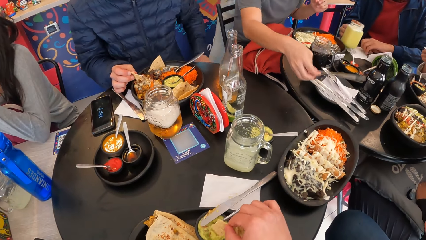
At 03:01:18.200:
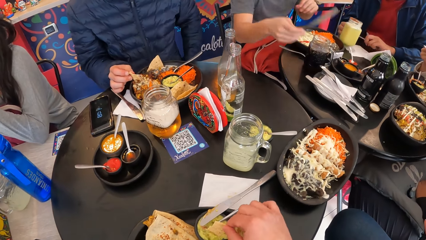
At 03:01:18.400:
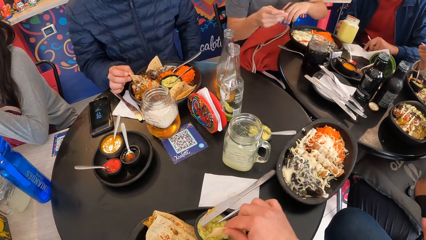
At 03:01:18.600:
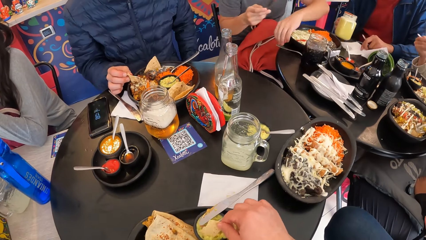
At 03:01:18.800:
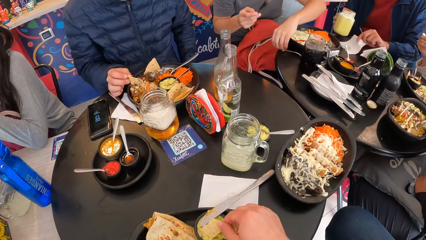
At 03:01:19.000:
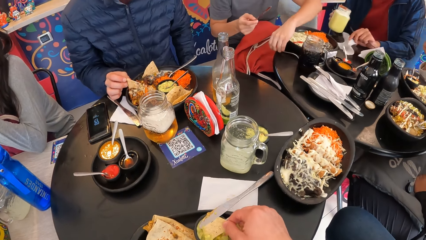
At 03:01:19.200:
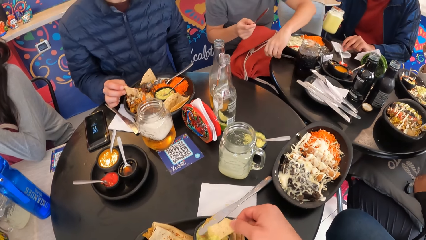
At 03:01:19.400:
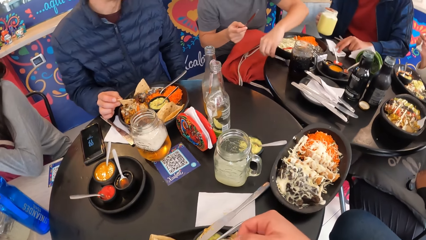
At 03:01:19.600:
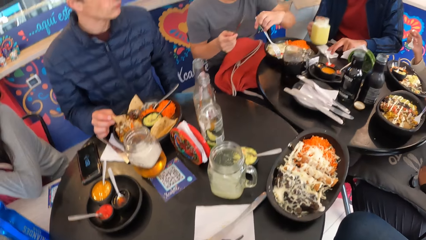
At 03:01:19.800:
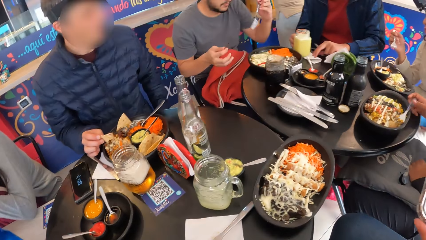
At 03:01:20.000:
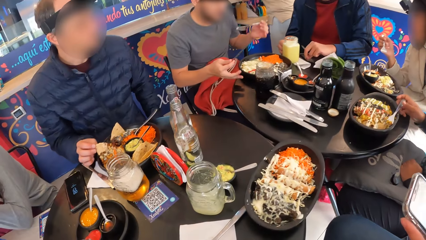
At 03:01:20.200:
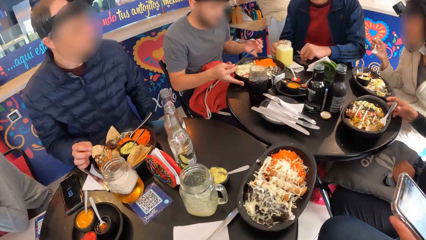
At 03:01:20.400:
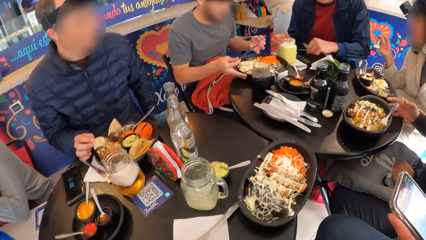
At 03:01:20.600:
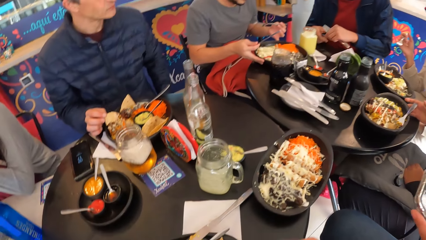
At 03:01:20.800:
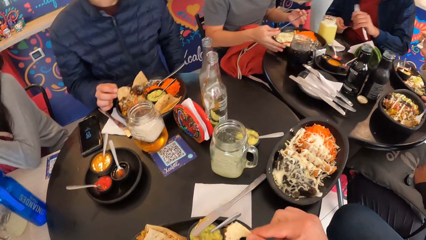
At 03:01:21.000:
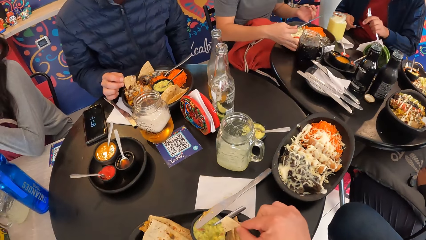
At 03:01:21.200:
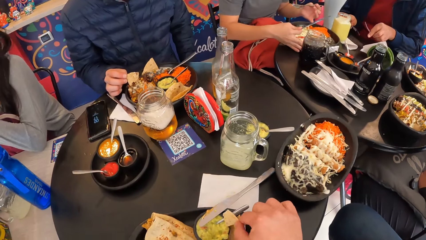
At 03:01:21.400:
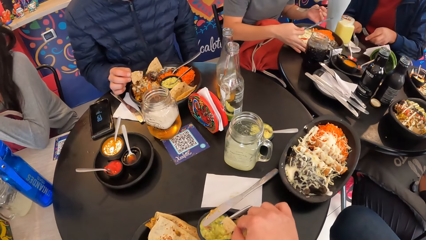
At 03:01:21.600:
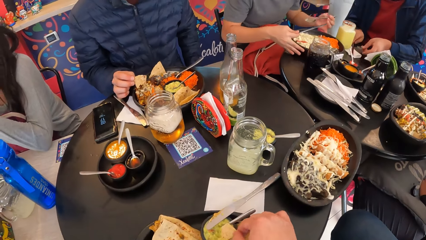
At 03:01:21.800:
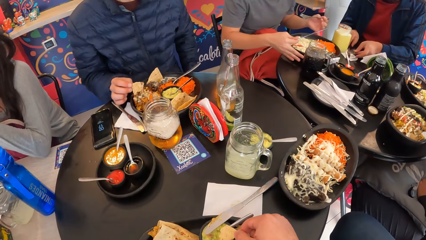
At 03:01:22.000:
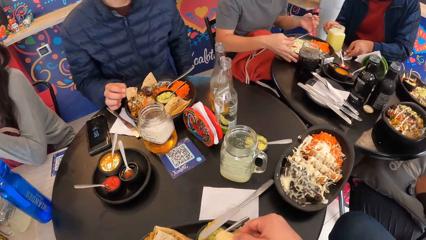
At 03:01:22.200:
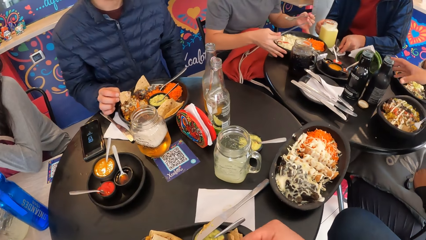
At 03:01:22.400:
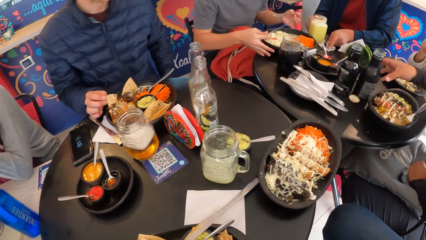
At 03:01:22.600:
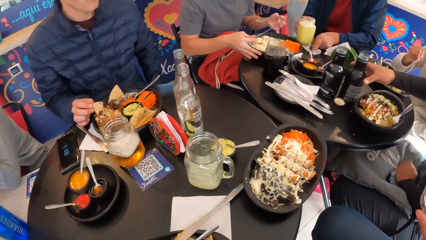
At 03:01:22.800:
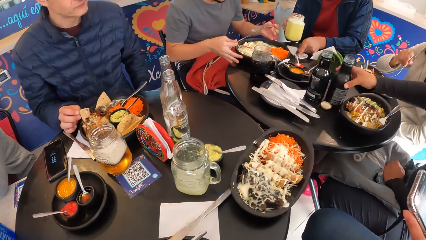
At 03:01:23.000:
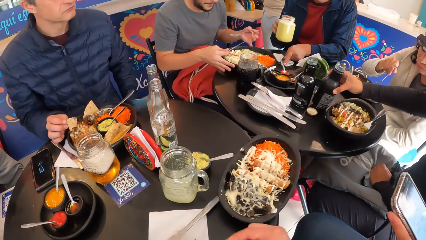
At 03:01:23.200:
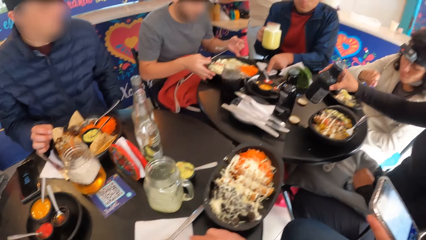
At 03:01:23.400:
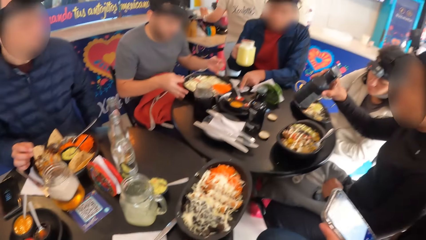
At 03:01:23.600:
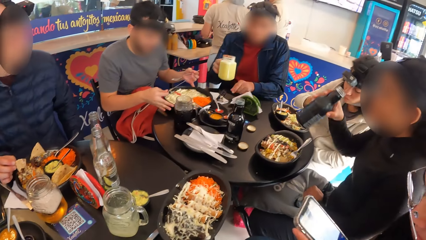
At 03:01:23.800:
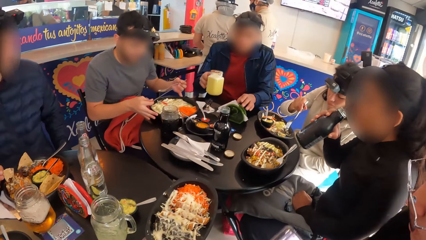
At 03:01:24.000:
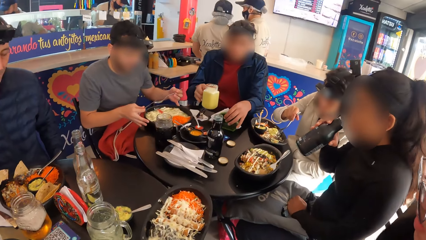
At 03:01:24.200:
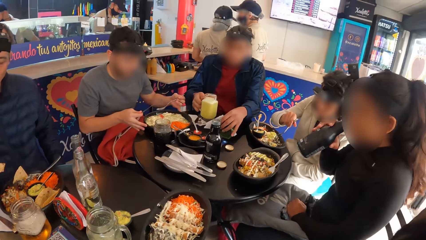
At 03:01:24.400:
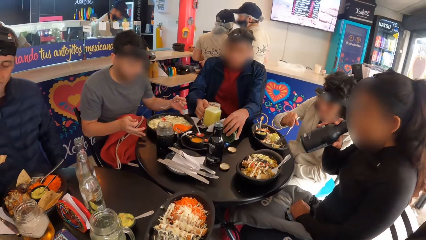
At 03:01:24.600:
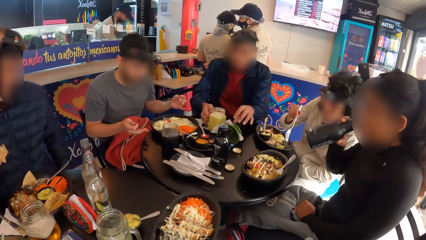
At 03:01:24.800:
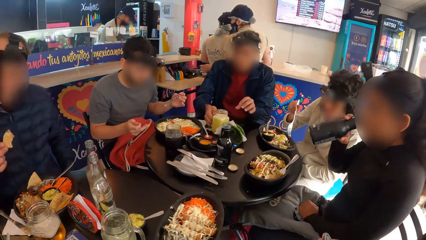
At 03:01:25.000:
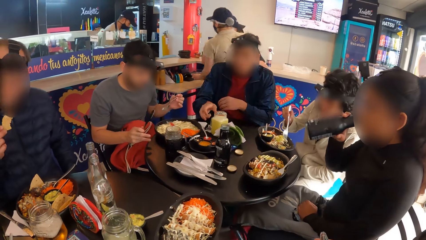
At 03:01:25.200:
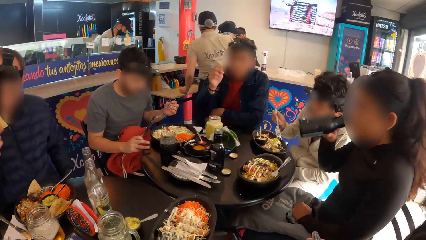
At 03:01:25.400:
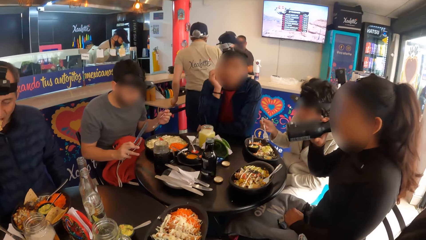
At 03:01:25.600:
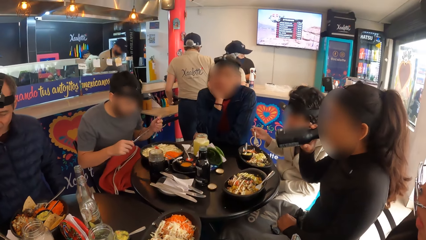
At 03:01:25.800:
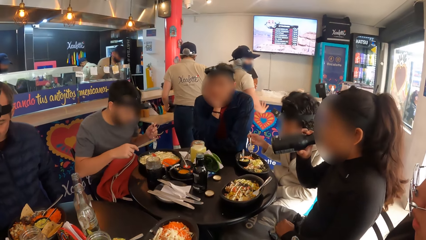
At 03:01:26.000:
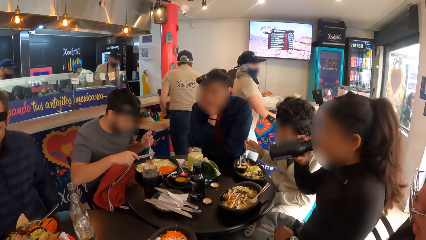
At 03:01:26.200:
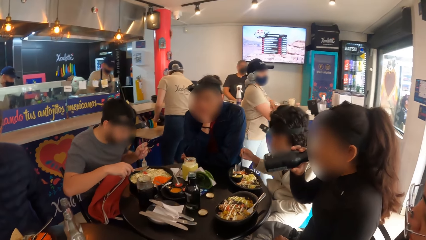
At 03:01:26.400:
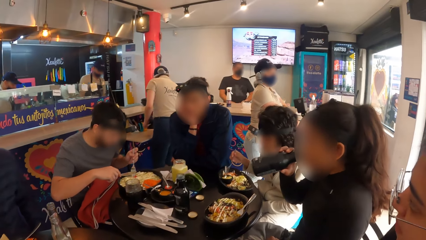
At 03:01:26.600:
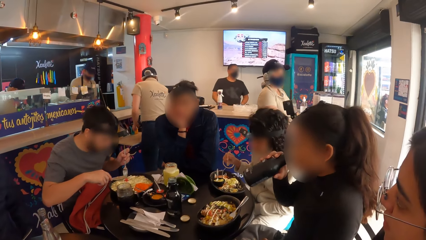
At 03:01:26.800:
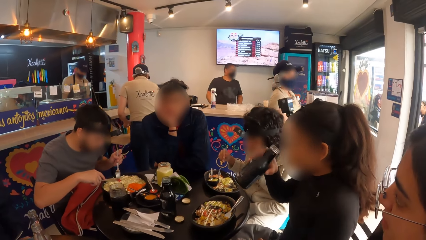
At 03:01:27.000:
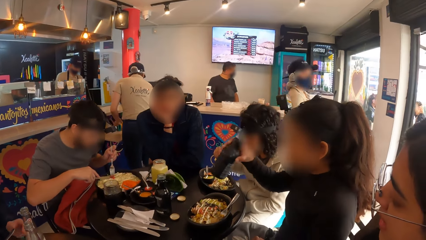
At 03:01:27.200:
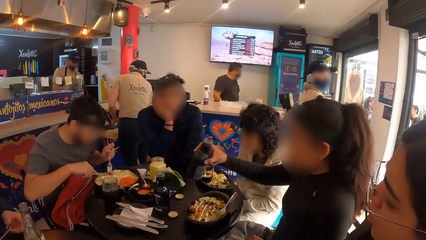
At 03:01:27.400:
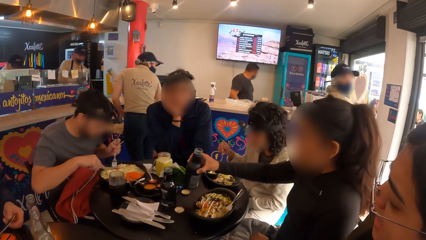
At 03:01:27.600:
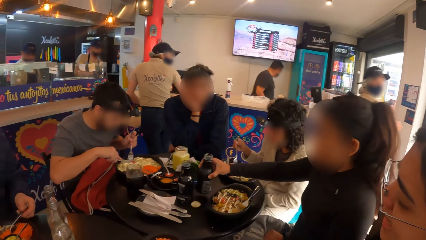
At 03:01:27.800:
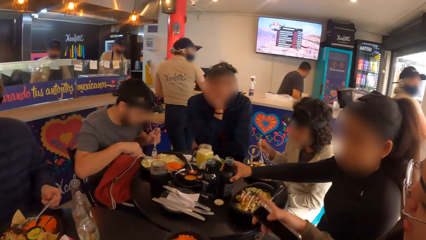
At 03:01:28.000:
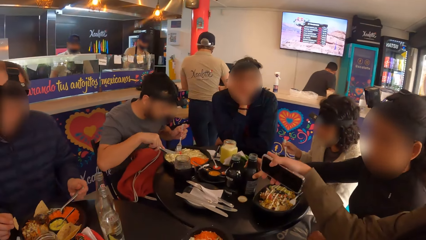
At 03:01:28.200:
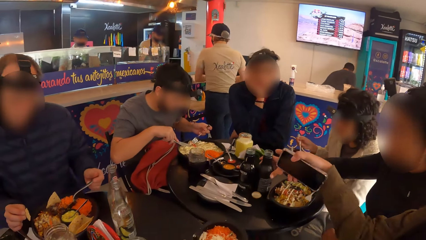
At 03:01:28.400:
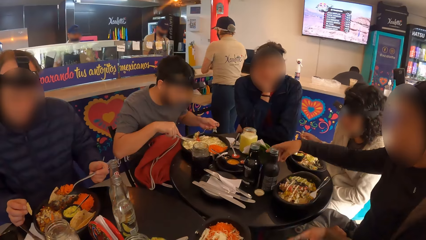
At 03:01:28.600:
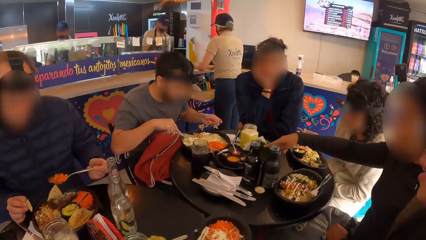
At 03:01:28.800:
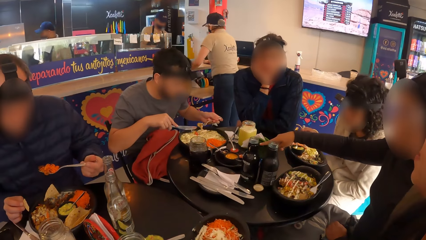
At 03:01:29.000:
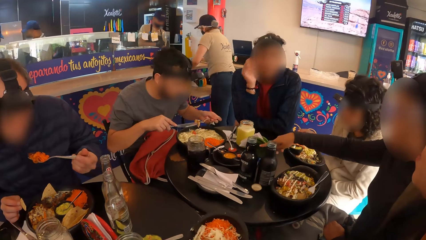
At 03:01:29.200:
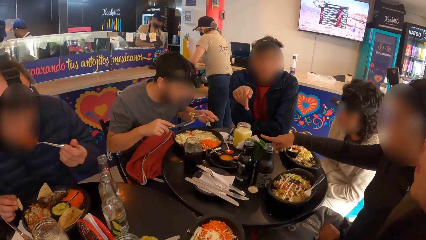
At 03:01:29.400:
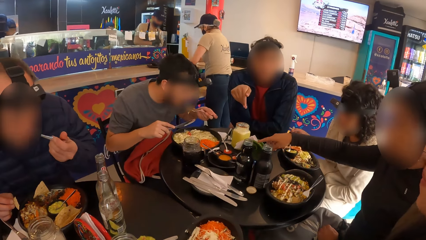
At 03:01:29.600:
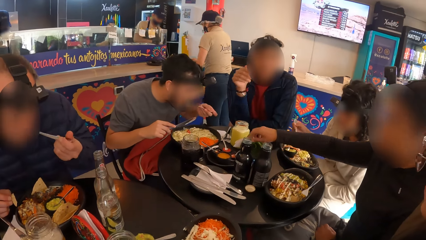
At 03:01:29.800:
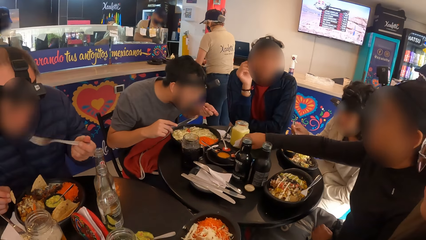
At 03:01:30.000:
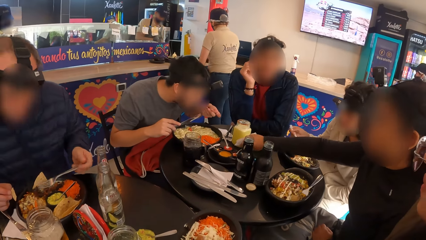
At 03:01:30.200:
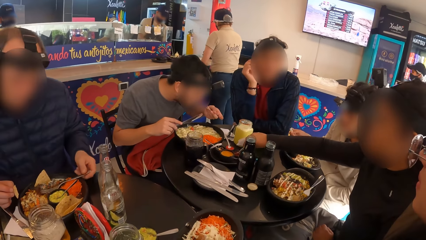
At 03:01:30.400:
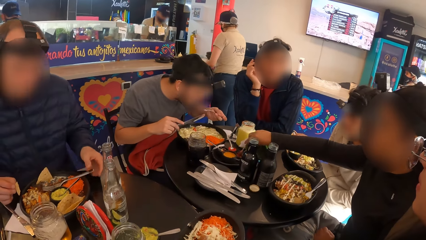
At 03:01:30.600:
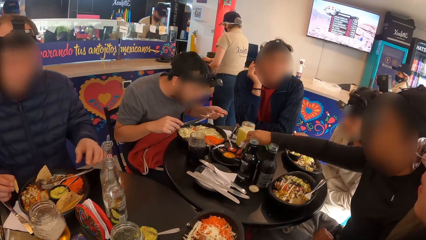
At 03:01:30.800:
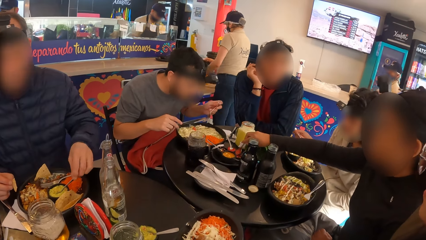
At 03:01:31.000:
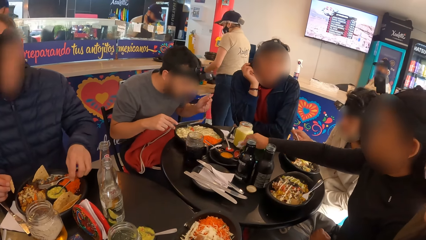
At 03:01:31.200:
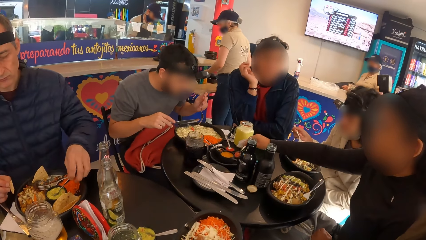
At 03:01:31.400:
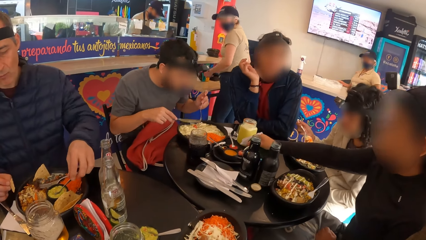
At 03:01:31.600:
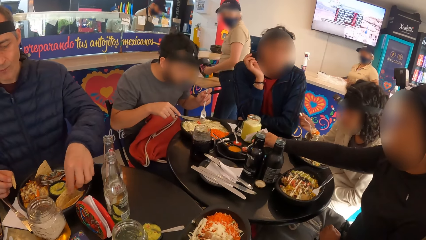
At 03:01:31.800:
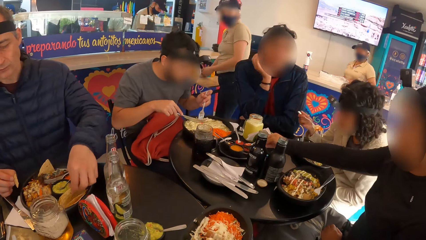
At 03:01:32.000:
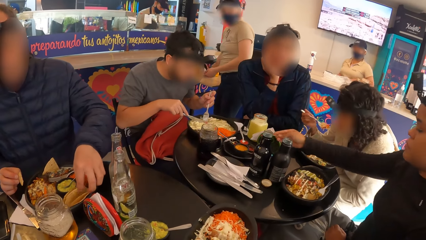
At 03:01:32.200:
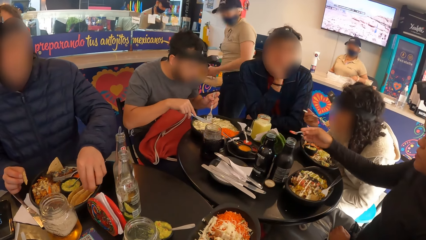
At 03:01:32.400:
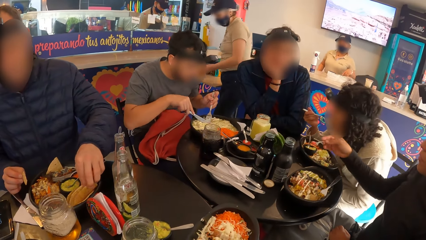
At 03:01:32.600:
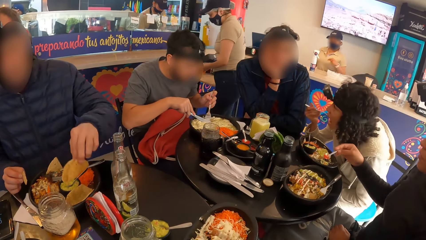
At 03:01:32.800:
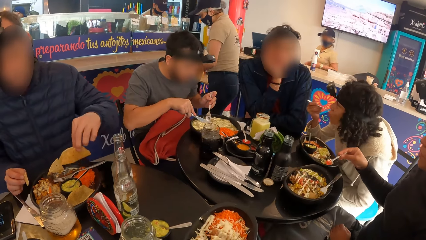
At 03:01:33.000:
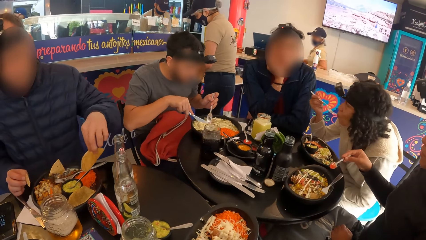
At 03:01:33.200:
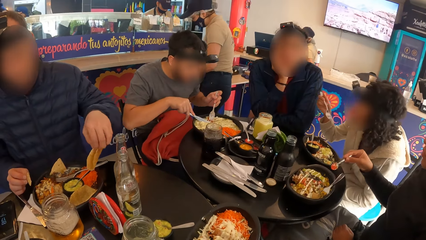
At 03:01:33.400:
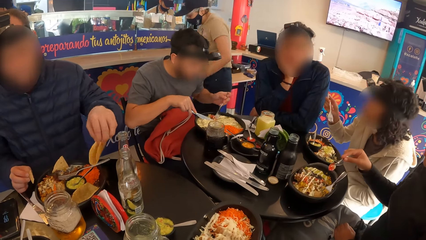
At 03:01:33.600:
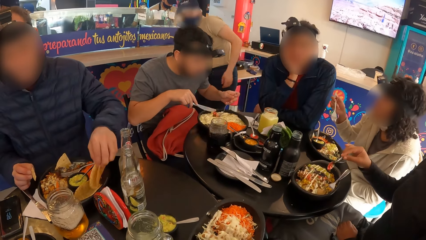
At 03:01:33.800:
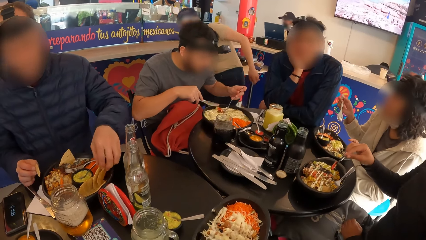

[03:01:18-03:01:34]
A man folds the cutlery paper on the table with his left hand. Another man picks up a fork from the table with his left hand. The first man drops the glass mug of drink in his right hand on the folded cutlery paper on the table. The second man adjusts the plate of meal on the table with his hands. The first man passes a knife from his left hand to his right hand, drops the knife and fork in his hands on the folded cutlery paper on the table, places his left hand on the cutlery paper on the table, and picks up the glass mug of drink from the table with his right hand. A woman picks up the drink bottle from the table with her right hand. The camera wearer looks around the house. The woman drinks from the drink bottle in her right hand. The first man shifts the serviette holder on the table with his left hand and drops the glass mug of drink in his right hand on the table. A third man eats the snack in his right hand. The first man touches his face with his right hand. The second man eats from the plate of meal on the table with the cutleries in his hands. The third man eats from the plate of meal with the fork in his left hand. The woman drops the drink bottle in her right hand on the table, holds a spoon in the ketchup container on a plate on the table with her right hand, and scoops ketchup from the ketchup container with the spoon in her right hand. The third man touches a spoon in a stuffing container on a plate with his left hand and takes a snack from the plate of meal with his left hand. The woman drops the ketchup from the spoon in her right hand on the plate of meal.
